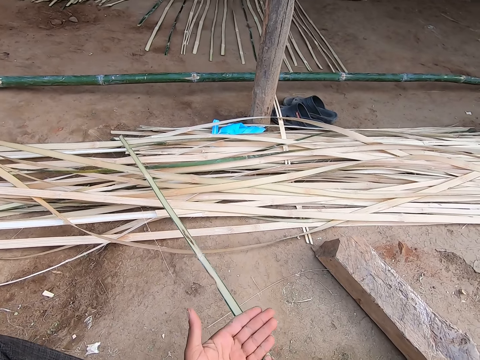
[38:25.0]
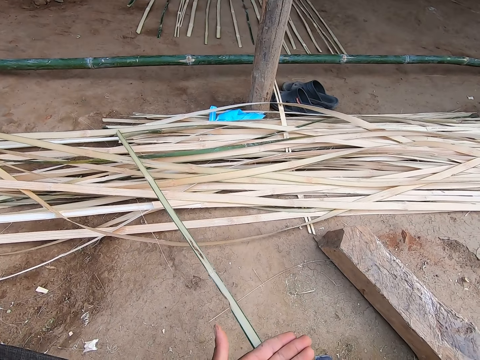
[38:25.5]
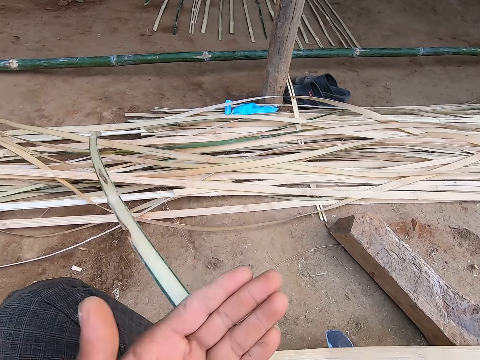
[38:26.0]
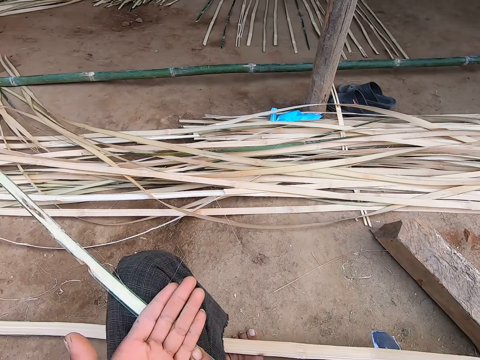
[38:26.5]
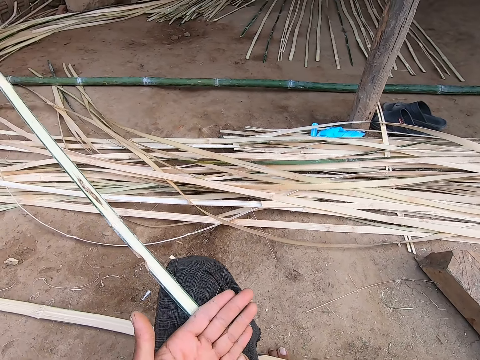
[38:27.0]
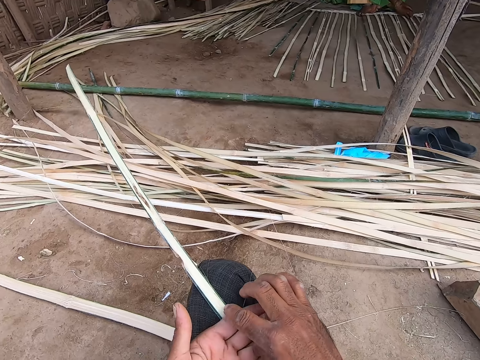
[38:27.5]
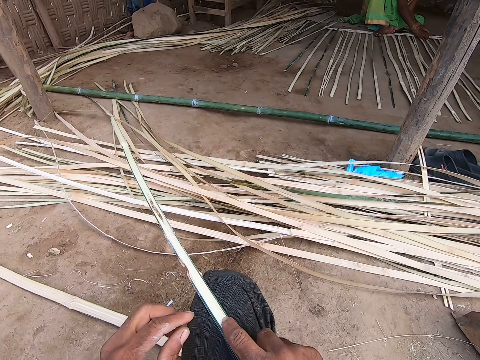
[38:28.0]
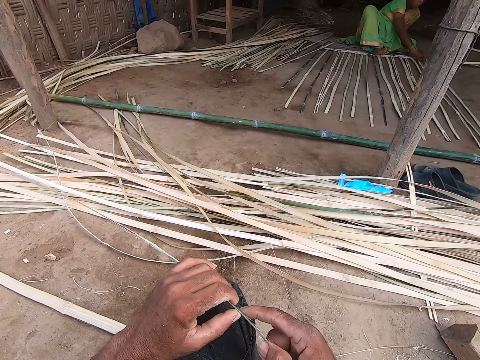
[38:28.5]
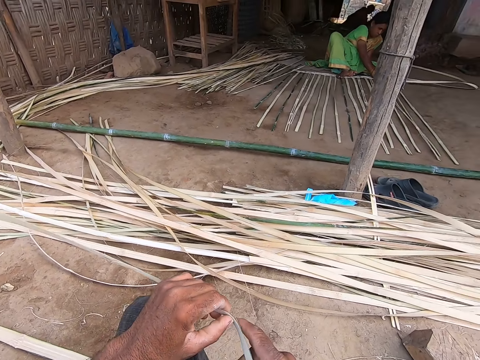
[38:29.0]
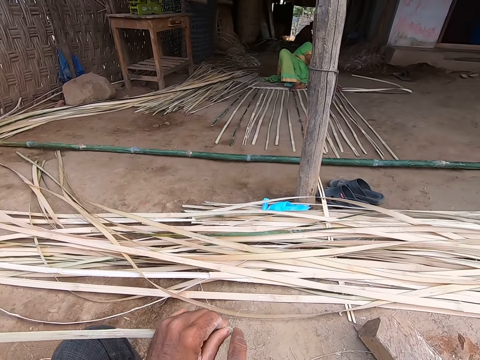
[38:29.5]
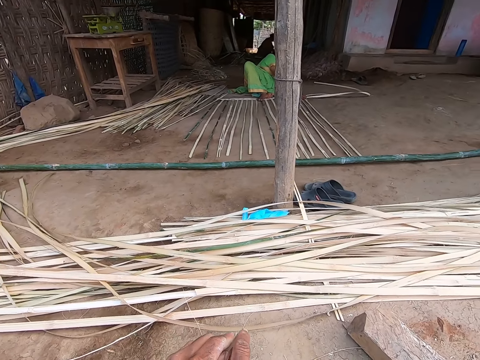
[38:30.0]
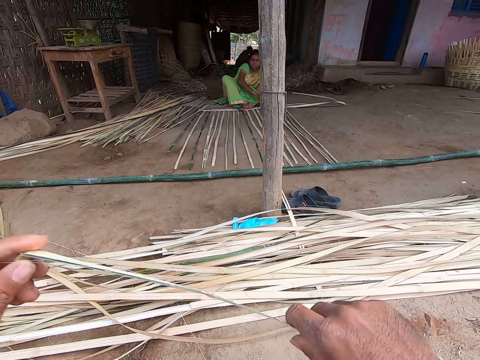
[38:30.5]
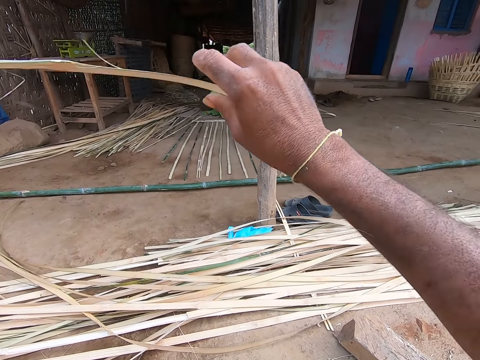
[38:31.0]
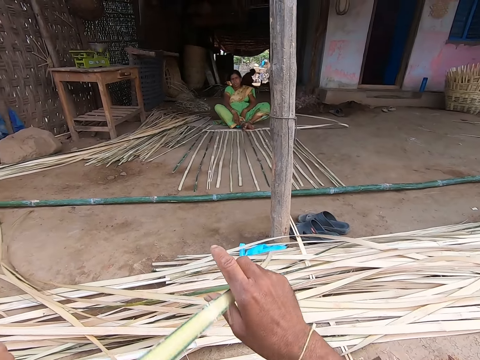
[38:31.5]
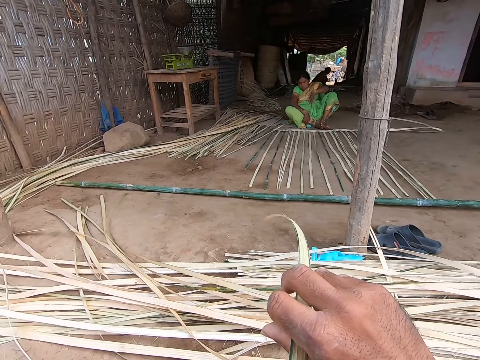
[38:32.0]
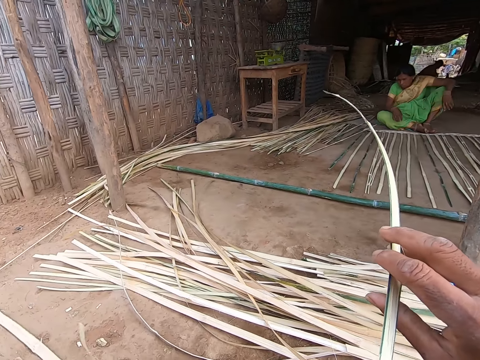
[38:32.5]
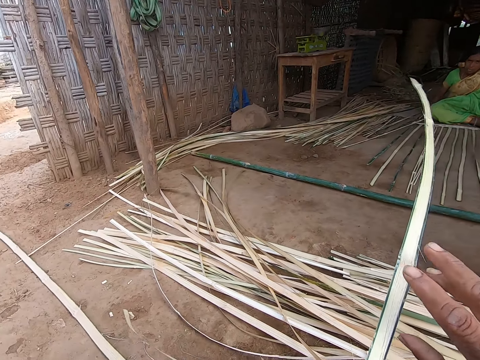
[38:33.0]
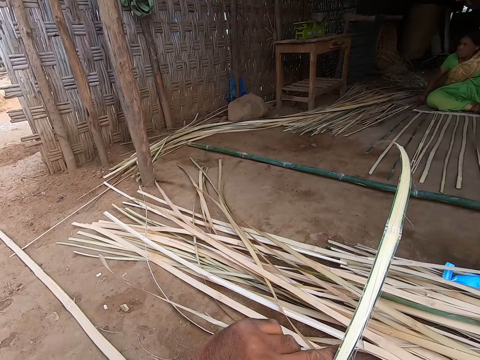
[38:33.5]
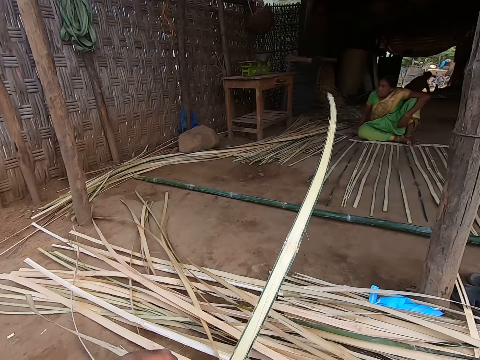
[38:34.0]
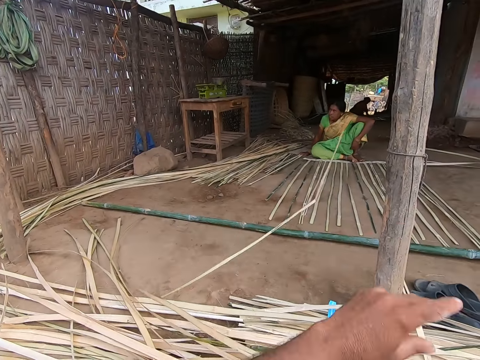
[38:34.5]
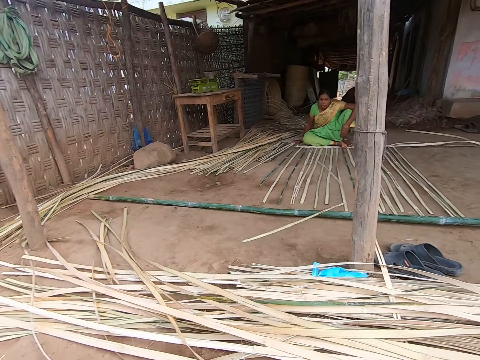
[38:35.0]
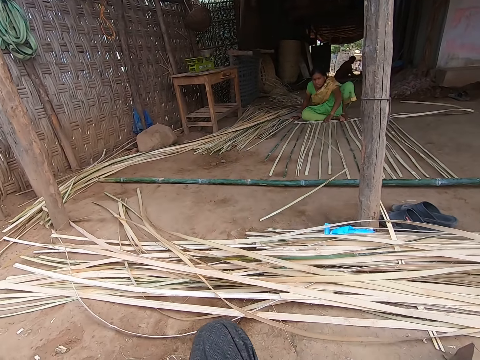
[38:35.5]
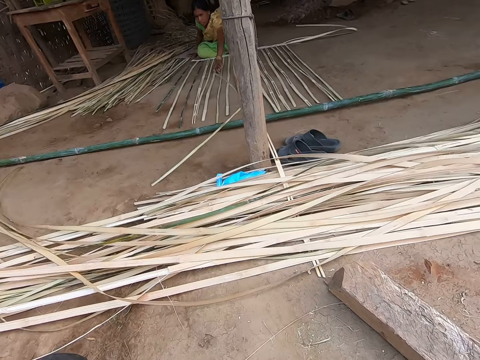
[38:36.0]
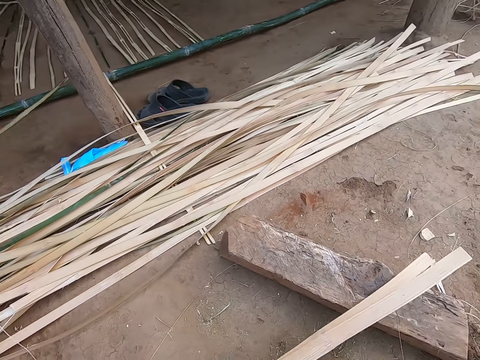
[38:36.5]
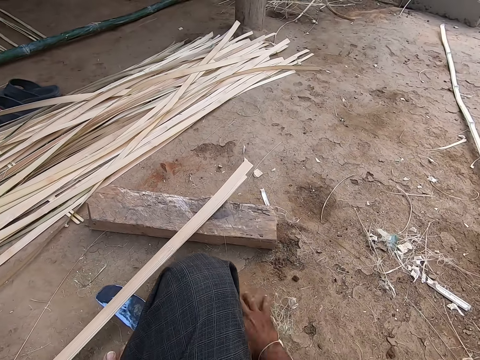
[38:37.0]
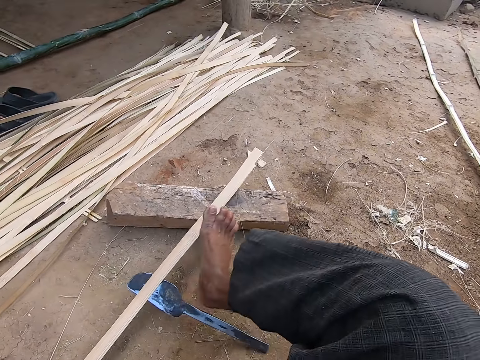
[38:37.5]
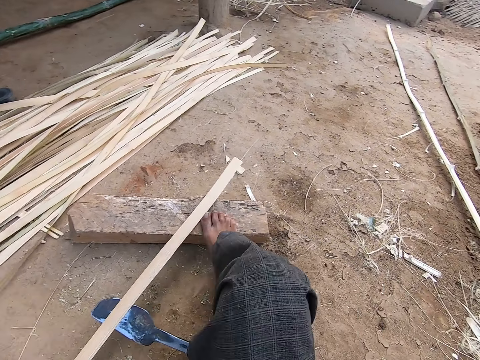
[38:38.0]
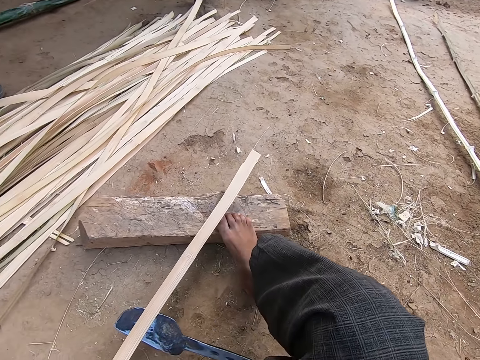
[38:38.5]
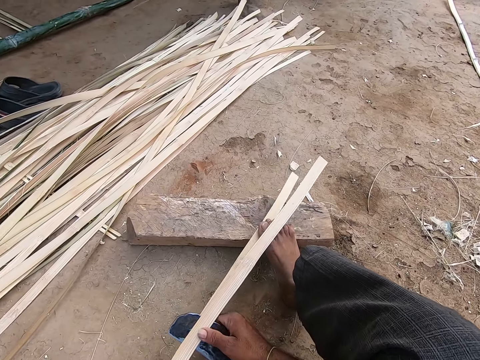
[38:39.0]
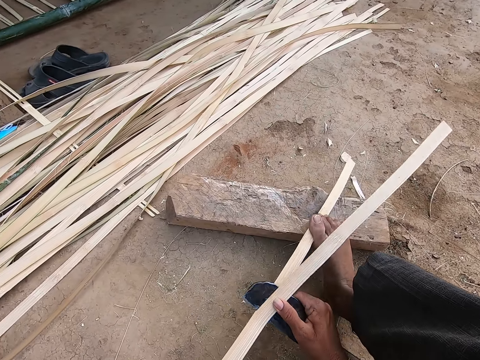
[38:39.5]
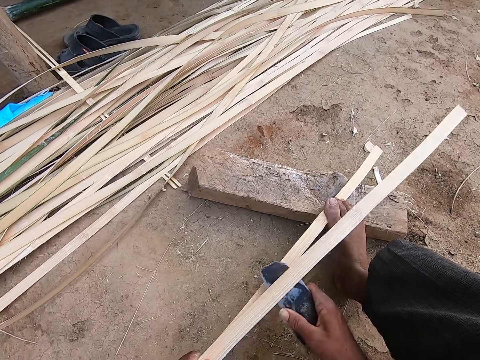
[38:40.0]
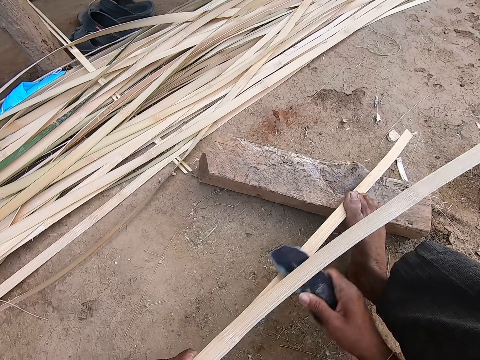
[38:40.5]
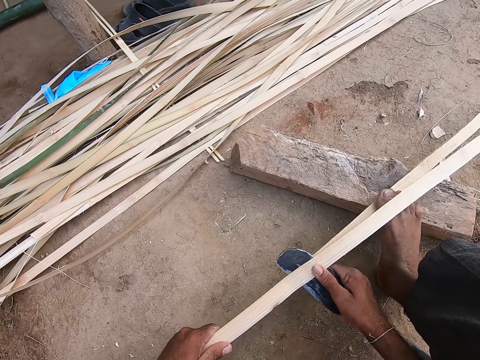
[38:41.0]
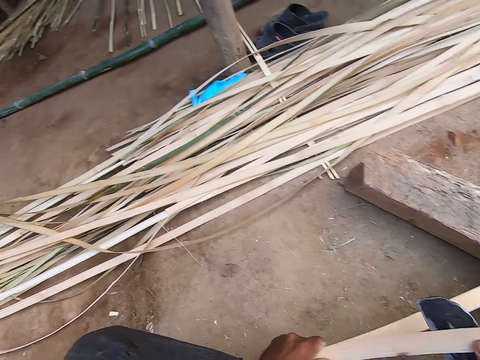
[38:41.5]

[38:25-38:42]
The camera wearer picks the bamboo strips from the bamboo strips on the ground with his right hand. He places the bamboo strip on his lap with his right hand. He places his left hand on the bamboo strip on his lap. He places his right hand on the bamboo strip. He bends the bamboo strip with both hands. He breaks the sisal. He holds the sisal. He throws the bamboo strip to the ground with his left hand. He gathers debris on the ground with his right hand. He looks around. He lifts his right leg from the ground. He drops his right leg on the wood on the ground. He holds the knife between the bamboo strip with his right hand. He strips the bamboo strip in his left hand with a knife in his right hand.

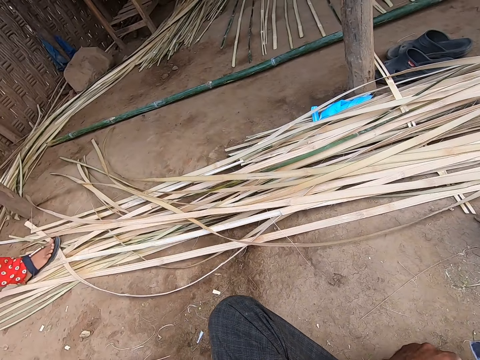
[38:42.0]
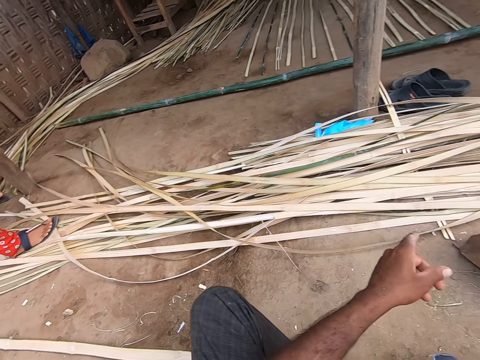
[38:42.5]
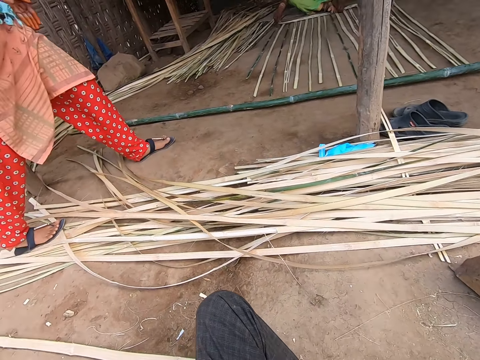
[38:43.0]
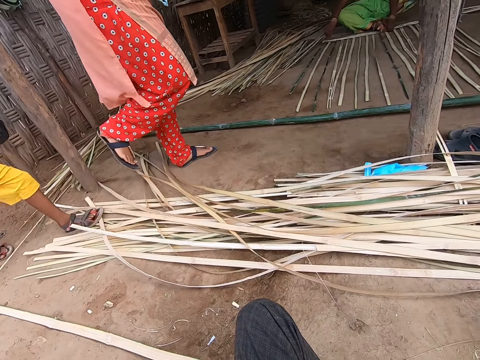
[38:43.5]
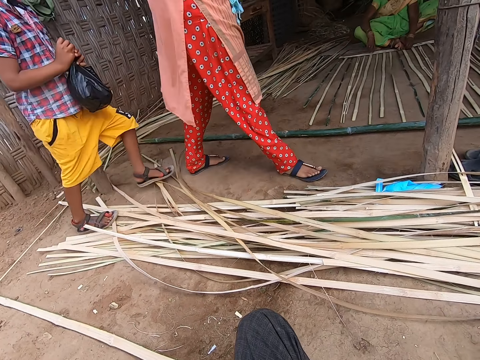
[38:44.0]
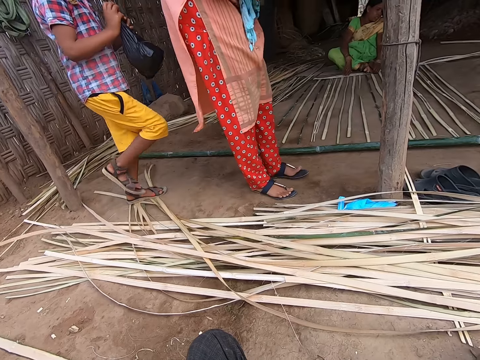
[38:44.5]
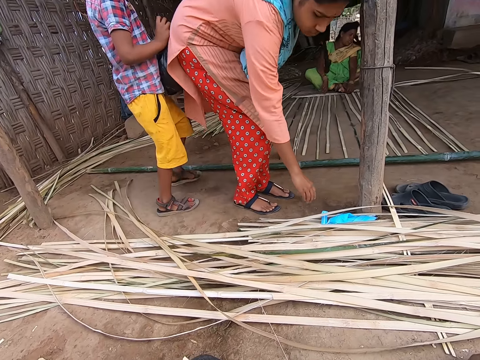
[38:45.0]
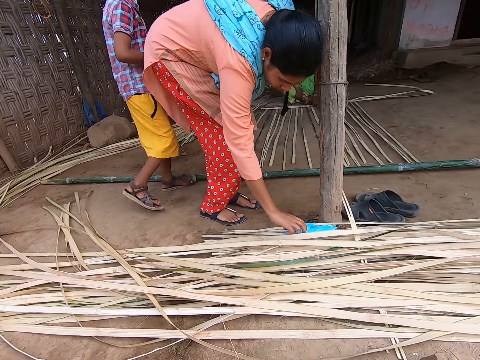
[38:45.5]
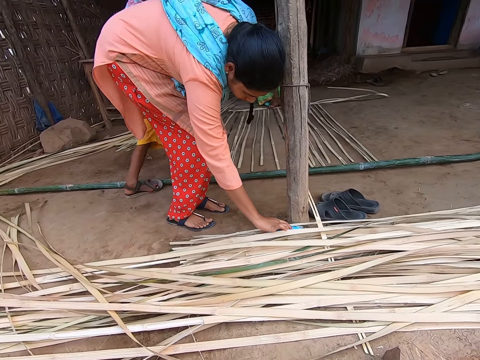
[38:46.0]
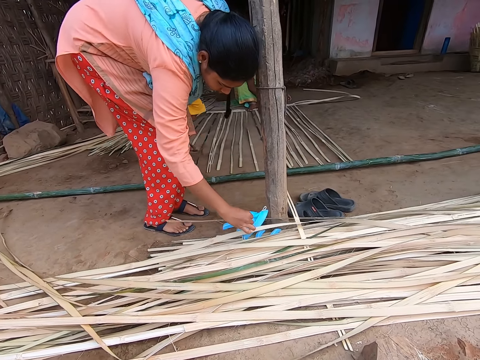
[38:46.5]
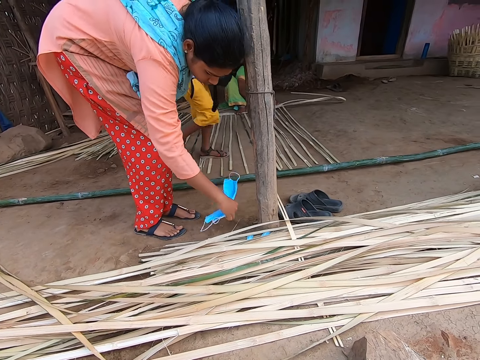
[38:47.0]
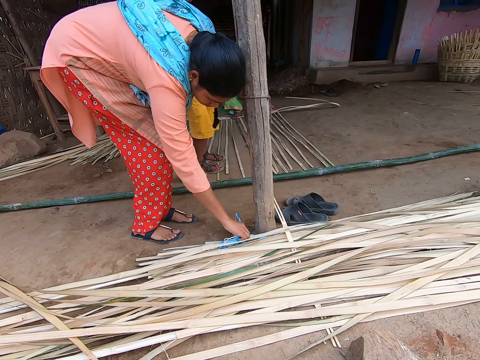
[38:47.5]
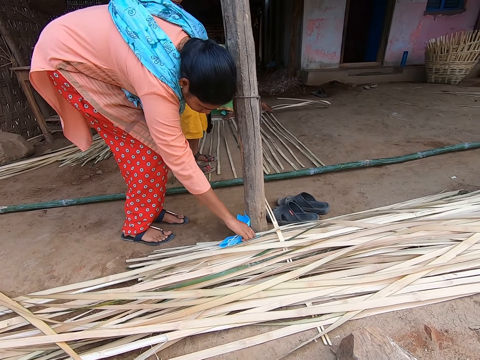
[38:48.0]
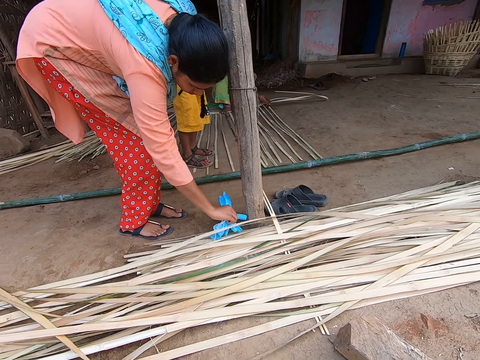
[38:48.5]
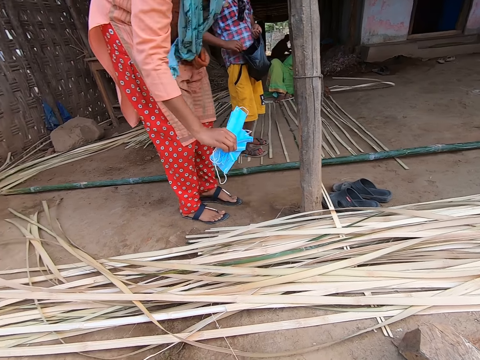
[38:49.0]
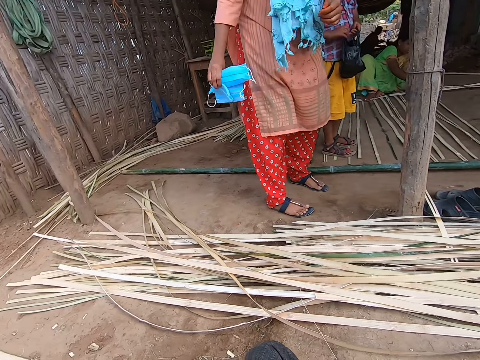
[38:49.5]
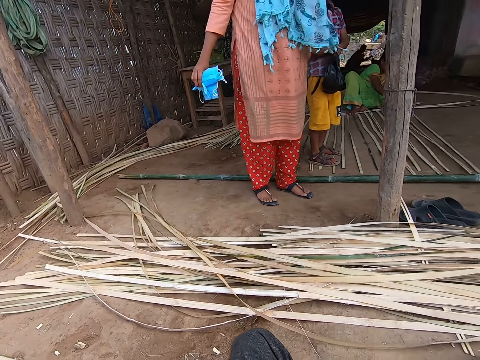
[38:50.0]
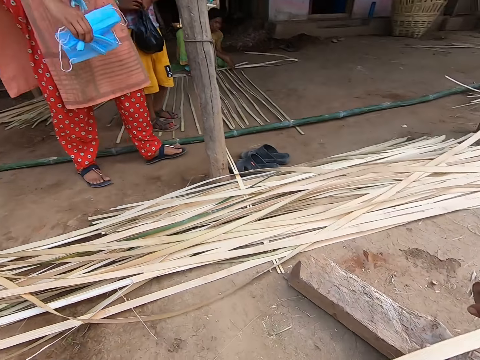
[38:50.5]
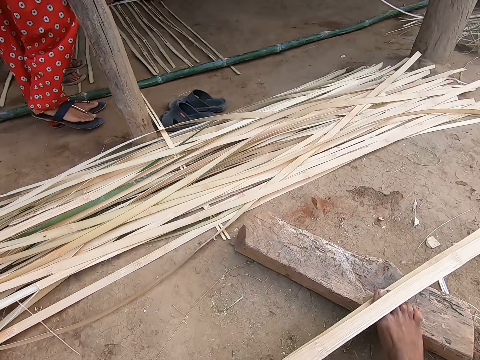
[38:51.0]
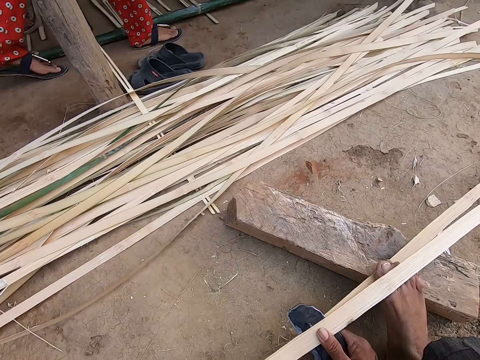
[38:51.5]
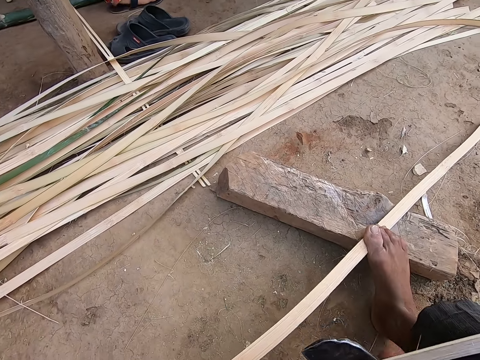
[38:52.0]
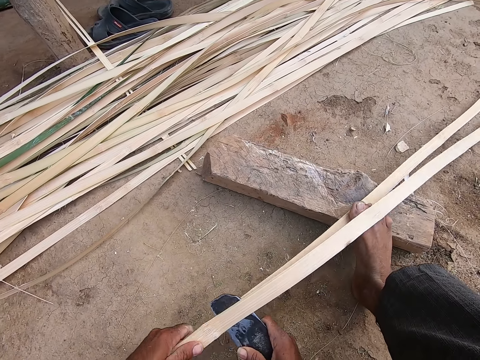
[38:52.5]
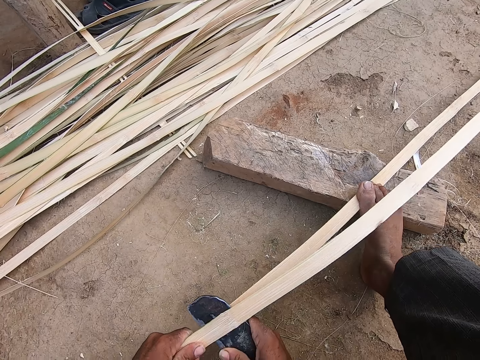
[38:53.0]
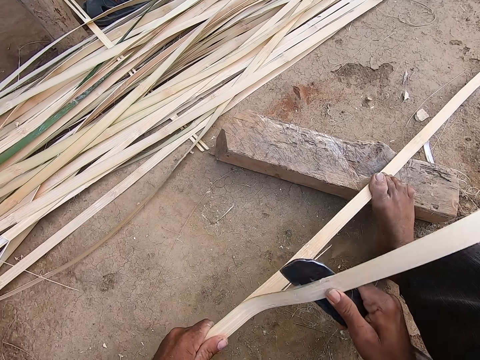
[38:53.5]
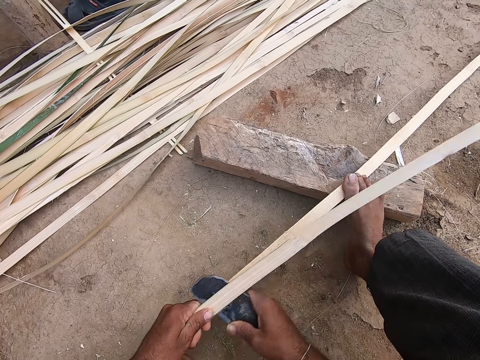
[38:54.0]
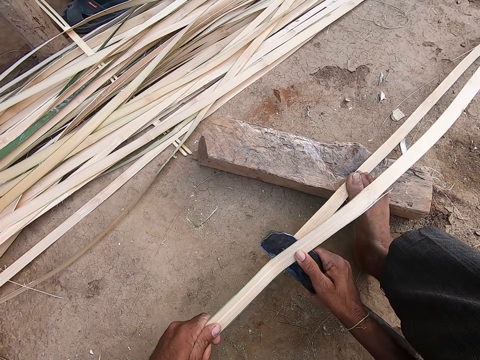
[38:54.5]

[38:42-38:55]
A woman walks on the bamboo strips on the ground with both legs. The camera wearer dialogues with the woman and a boy. The boy walks on the bamboo strips on the ground with both legs. The woman picks some nose cover from the bamboo strips on the ground with her right hand. The camera wearer interacts with the woman. He strips the bamboo strip in his left hand with a knife in his right hand. The woman and the boy walk on the ground.
